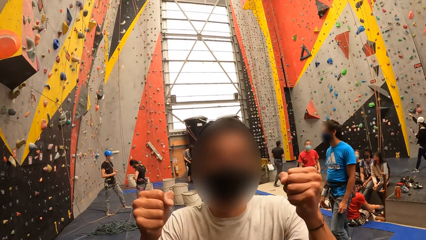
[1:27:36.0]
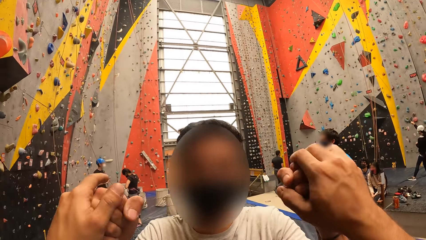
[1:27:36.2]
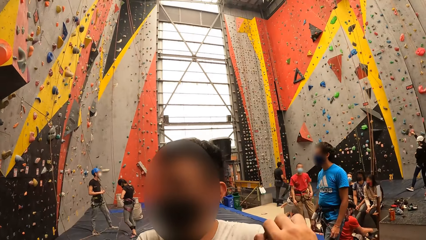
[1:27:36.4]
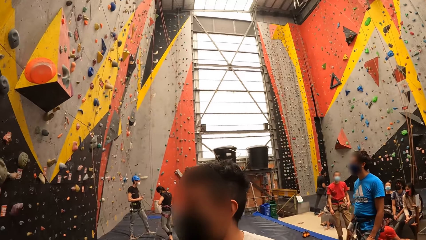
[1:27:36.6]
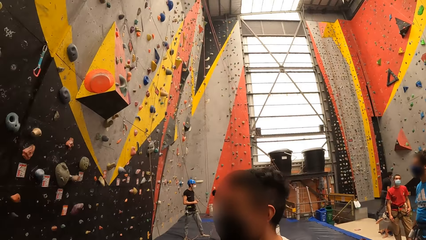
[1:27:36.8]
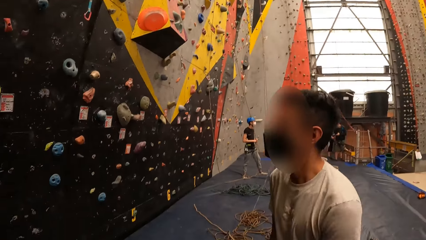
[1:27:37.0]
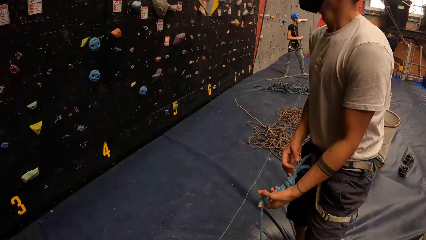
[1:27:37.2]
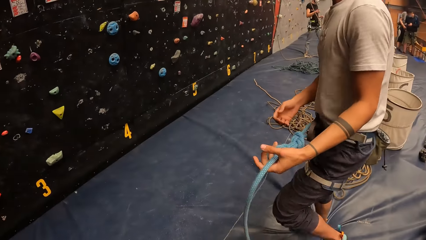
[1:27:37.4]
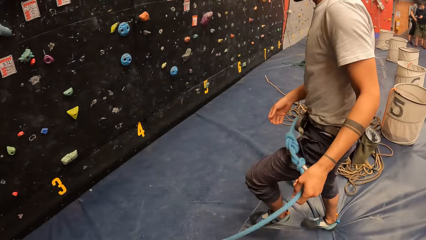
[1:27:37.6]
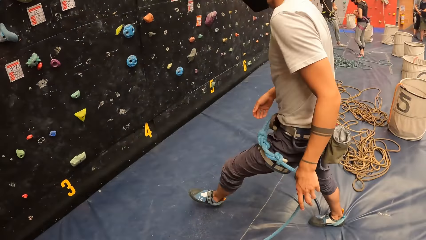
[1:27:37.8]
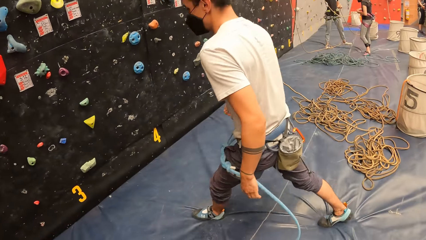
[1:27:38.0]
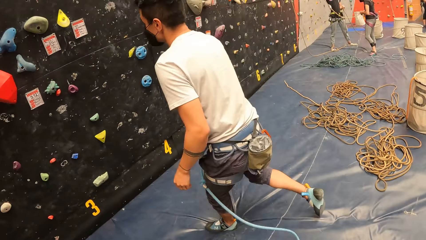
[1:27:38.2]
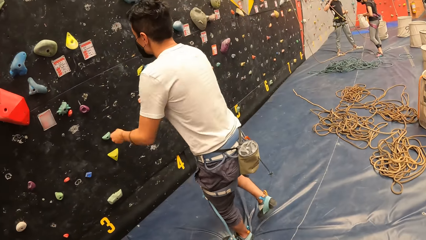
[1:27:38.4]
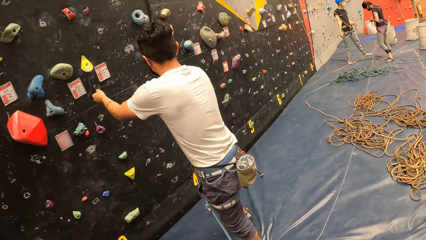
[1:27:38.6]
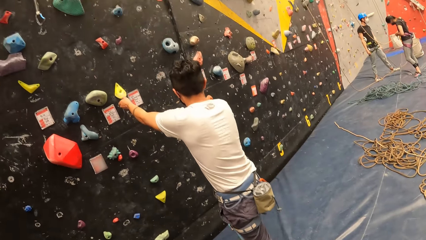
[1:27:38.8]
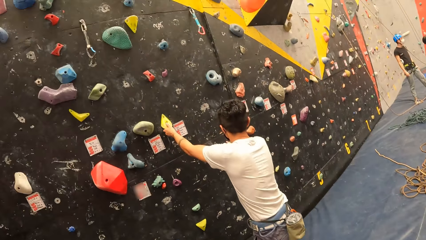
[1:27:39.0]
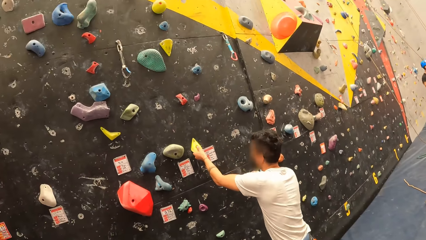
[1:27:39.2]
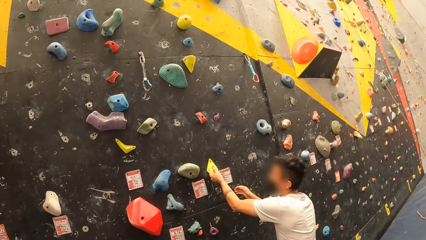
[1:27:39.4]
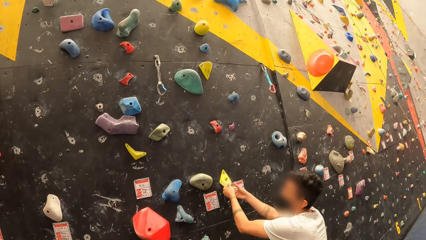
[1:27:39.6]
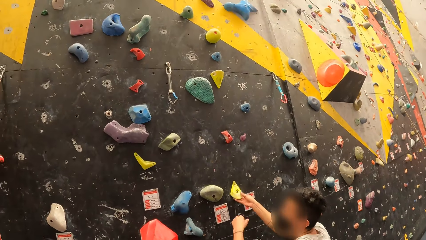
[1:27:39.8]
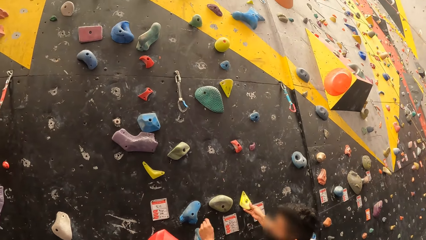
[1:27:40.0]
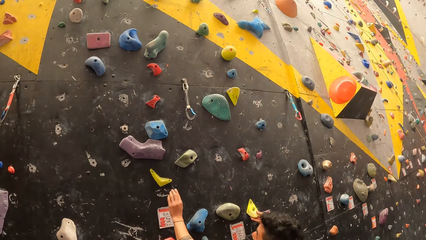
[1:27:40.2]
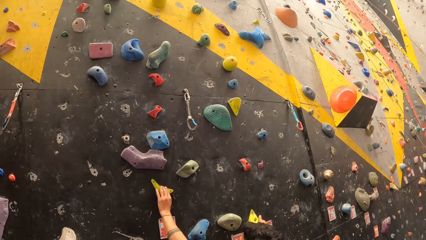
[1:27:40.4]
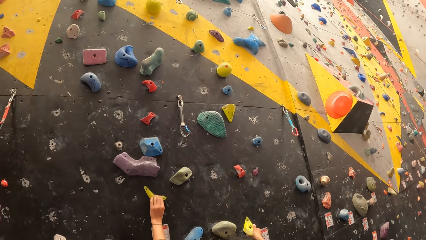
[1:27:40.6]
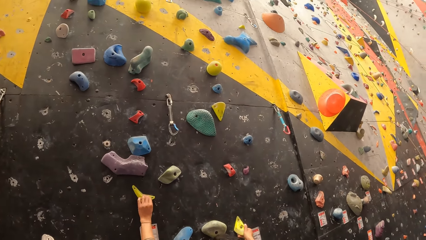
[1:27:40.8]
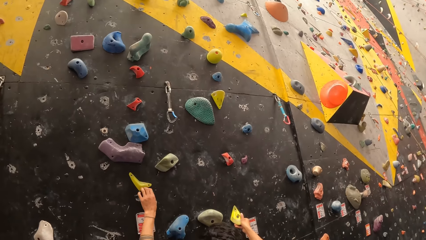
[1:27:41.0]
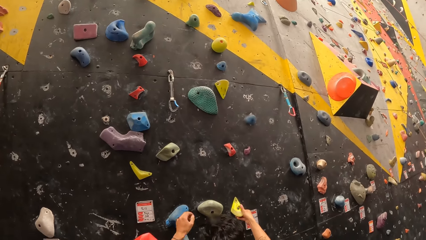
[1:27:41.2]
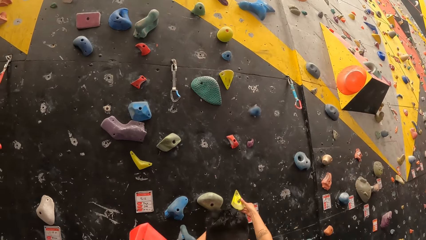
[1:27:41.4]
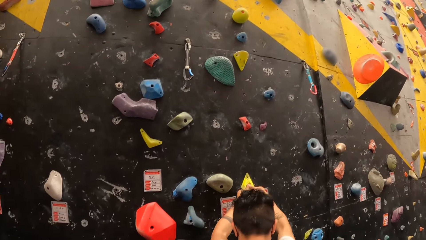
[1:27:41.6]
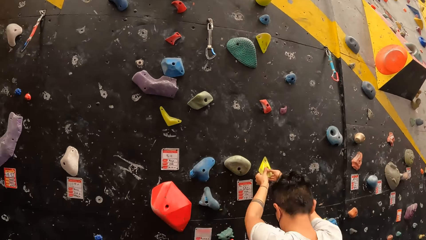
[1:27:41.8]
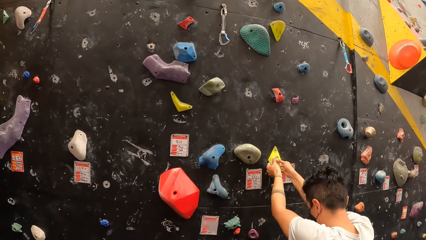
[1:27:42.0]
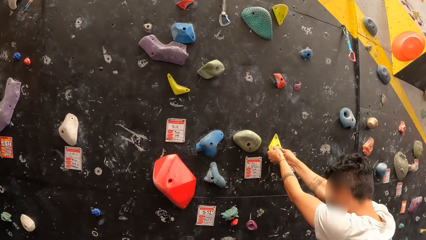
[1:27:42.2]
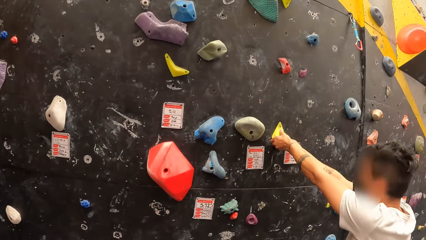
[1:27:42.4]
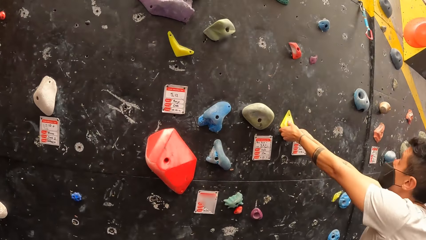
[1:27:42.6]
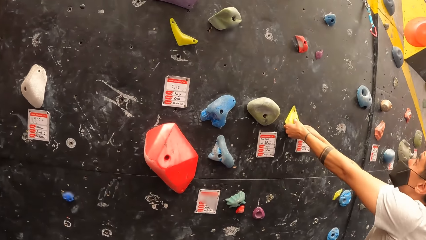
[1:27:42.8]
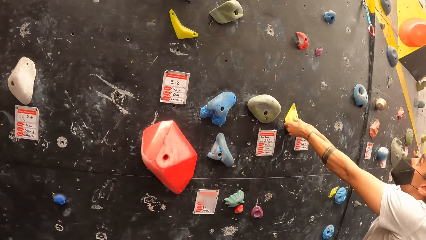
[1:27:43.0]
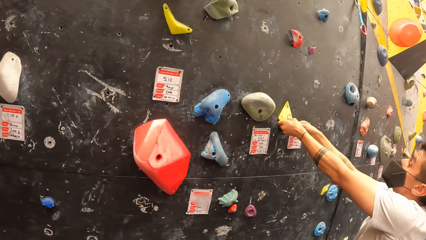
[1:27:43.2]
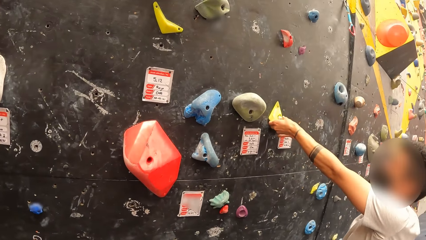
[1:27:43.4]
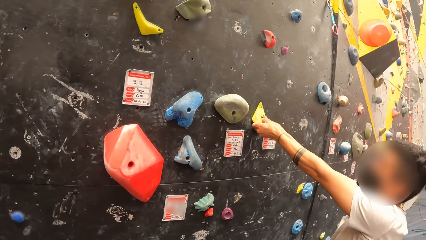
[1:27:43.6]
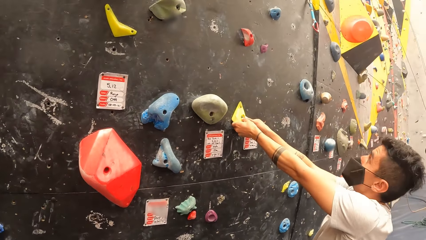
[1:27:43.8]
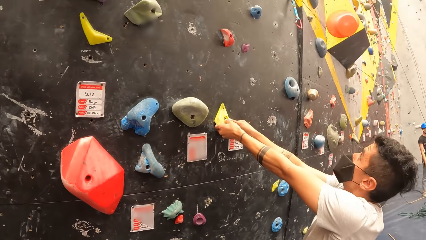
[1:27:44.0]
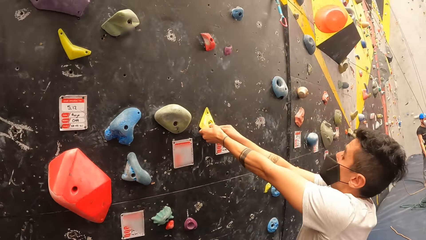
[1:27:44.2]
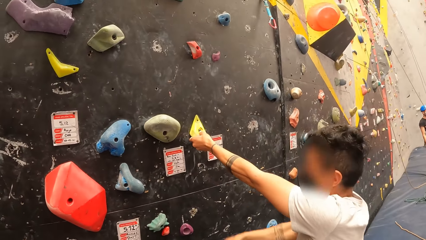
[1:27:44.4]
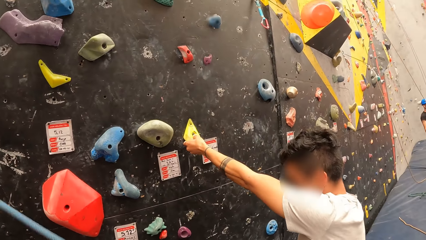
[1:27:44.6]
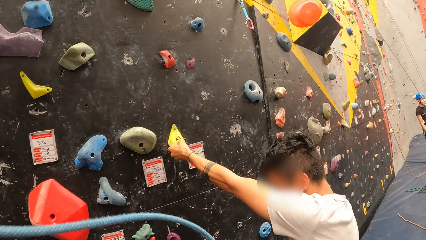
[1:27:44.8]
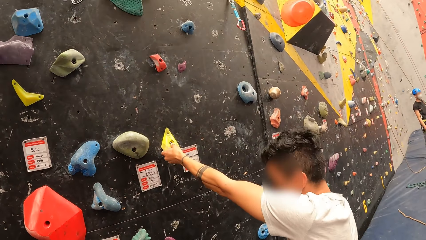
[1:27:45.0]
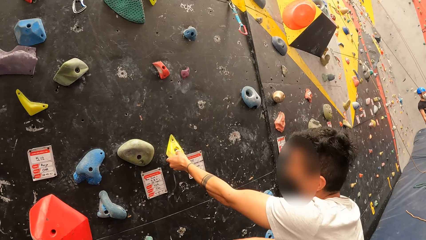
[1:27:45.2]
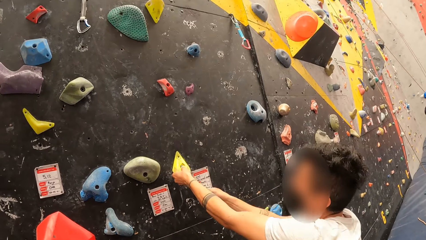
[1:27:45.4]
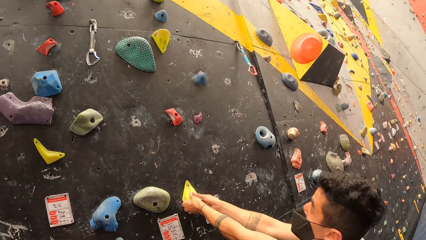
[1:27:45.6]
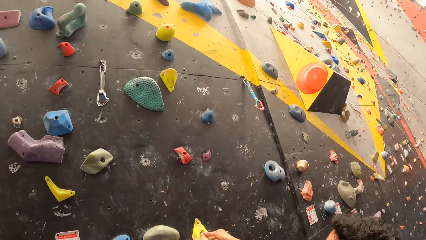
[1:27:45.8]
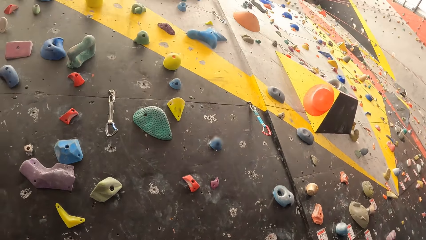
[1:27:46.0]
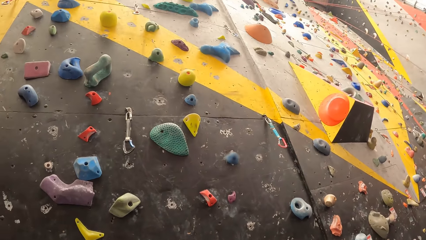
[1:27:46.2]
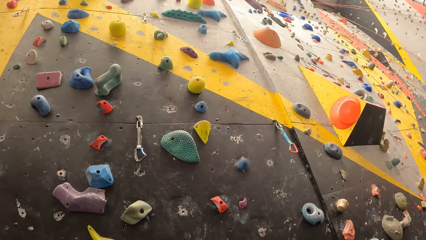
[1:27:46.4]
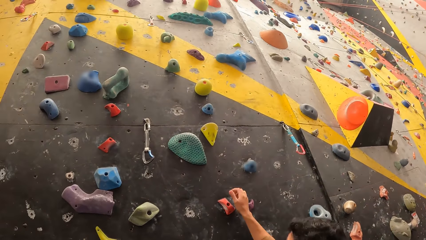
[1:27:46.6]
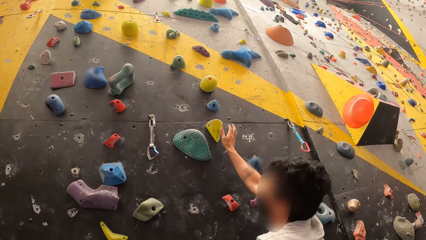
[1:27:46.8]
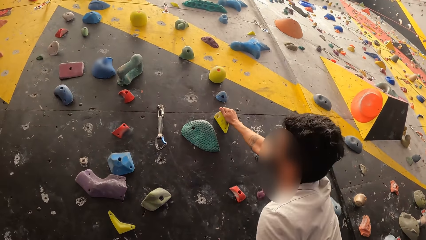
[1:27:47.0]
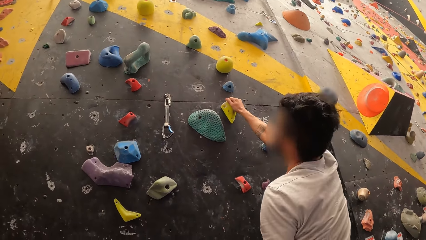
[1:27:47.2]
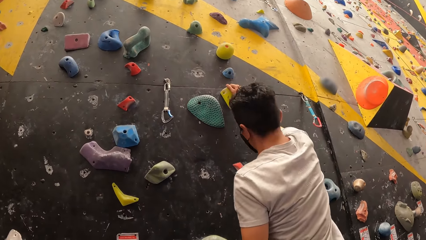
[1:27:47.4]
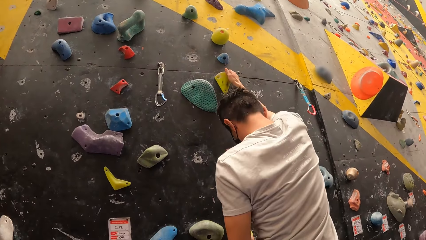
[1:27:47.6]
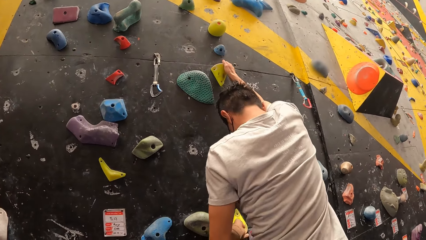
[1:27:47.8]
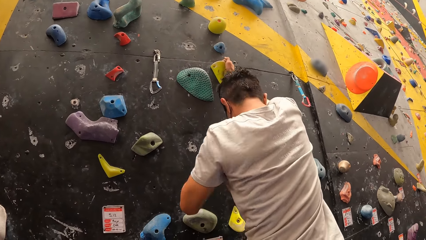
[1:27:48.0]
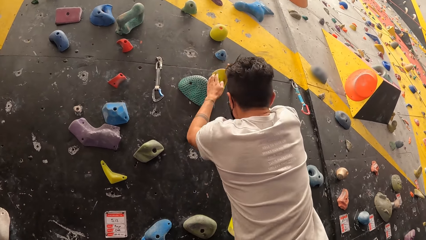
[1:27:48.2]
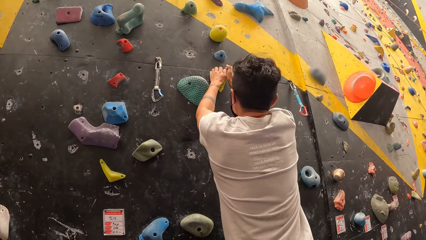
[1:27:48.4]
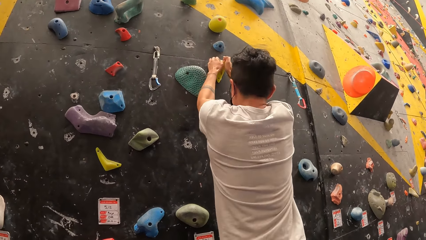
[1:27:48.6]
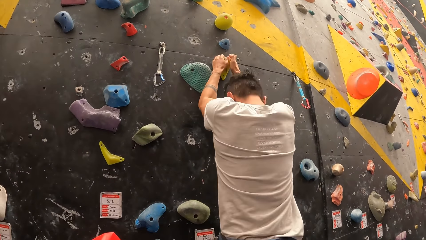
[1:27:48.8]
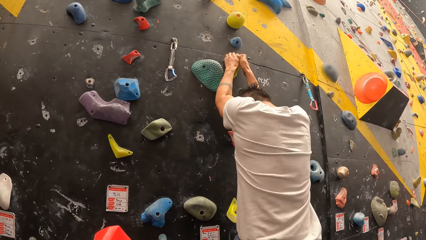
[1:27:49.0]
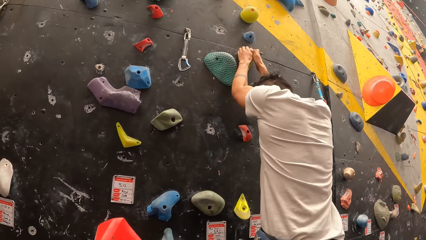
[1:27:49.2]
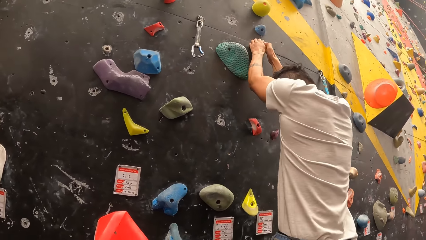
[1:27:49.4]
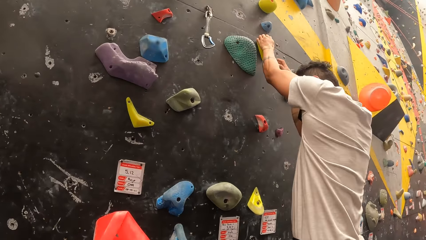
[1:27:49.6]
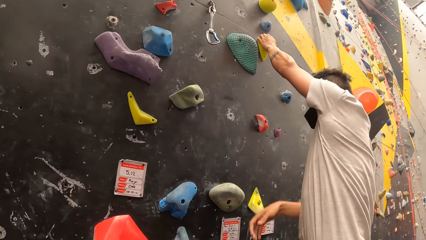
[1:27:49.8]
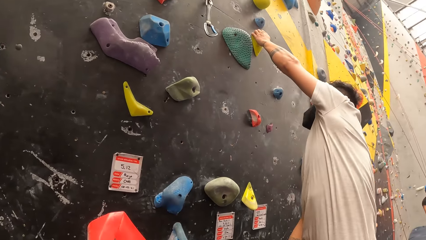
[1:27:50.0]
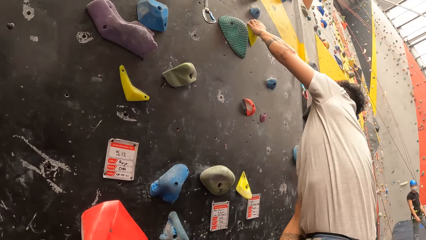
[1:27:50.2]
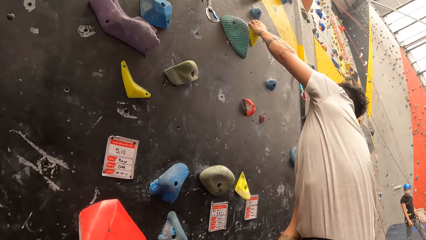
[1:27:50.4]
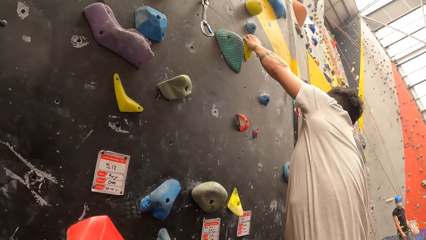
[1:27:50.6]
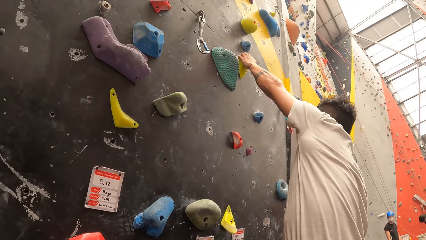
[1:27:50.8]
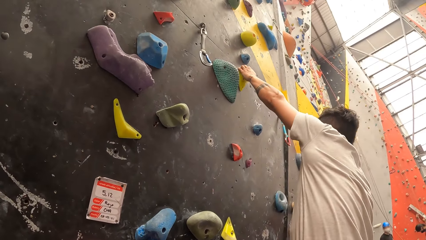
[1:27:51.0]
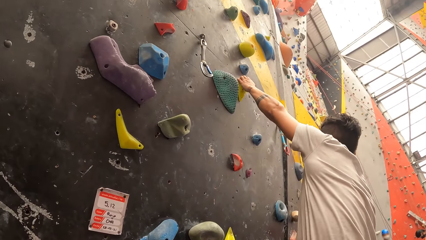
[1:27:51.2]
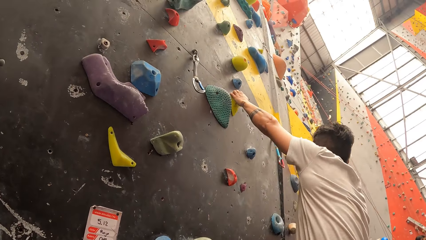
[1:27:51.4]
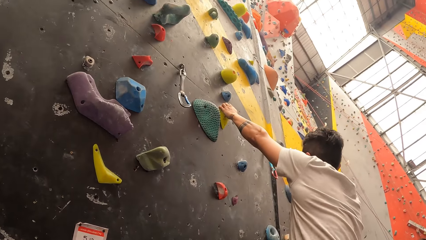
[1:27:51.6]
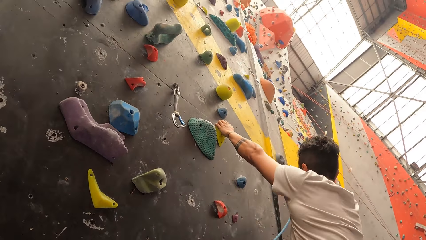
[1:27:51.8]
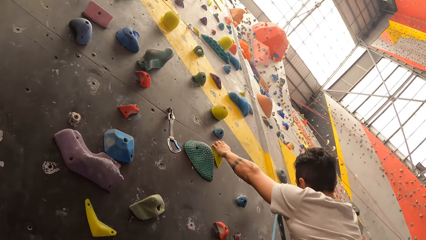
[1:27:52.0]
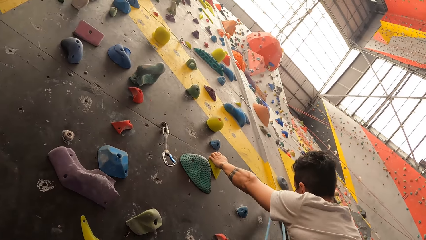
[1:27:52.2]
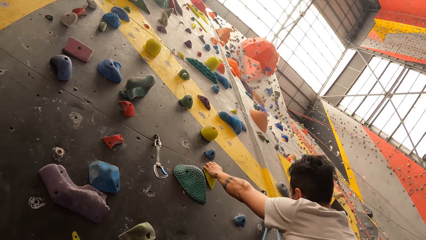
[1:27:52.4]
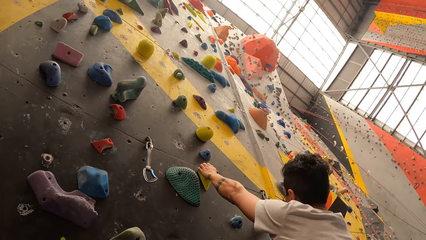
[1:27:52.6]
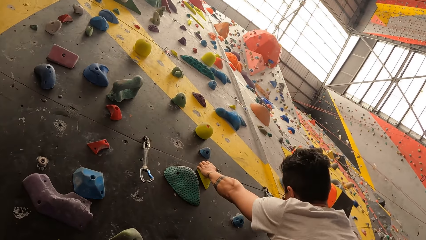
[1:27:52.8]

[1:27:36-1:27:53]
A man greets the camera wearer. The camera wearer hits the man's hands. The man holds a rope. The camera wearer stares around the alpinism game. The man moves towards the board. The man plays the alpinism game and touches the board. The man removes the right hand from the board, holds the board with the right hand, and climbs on the board. The man drops the right hand and holds the board.
